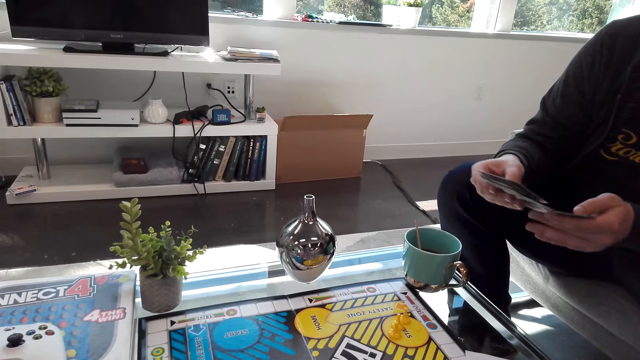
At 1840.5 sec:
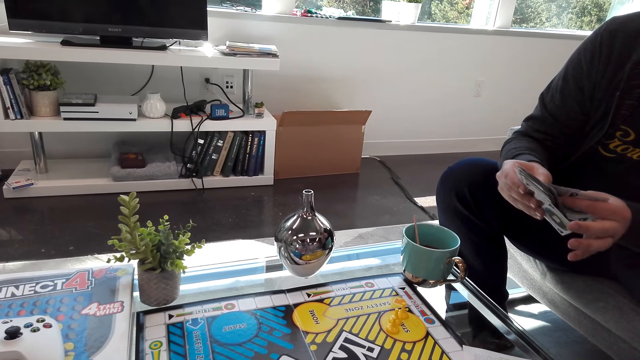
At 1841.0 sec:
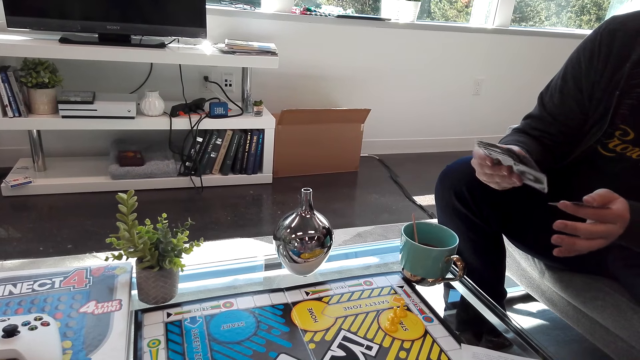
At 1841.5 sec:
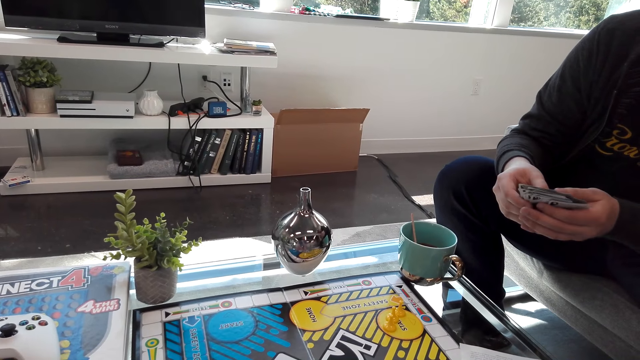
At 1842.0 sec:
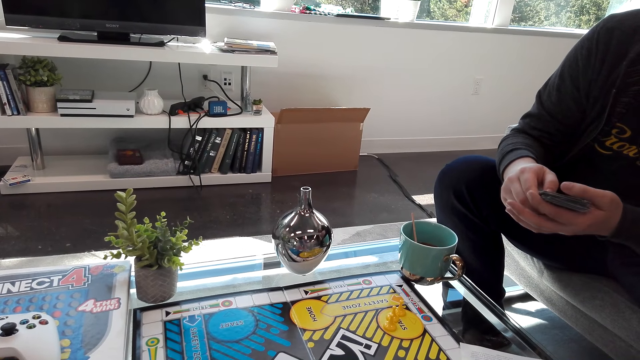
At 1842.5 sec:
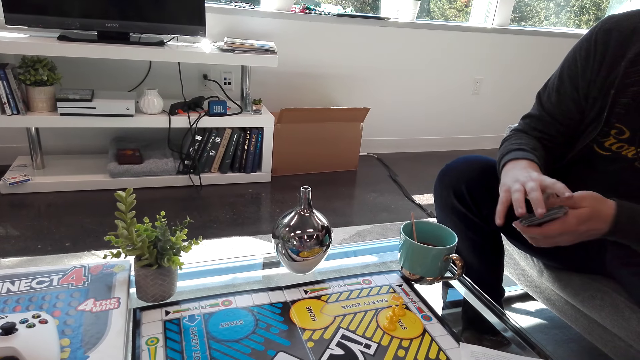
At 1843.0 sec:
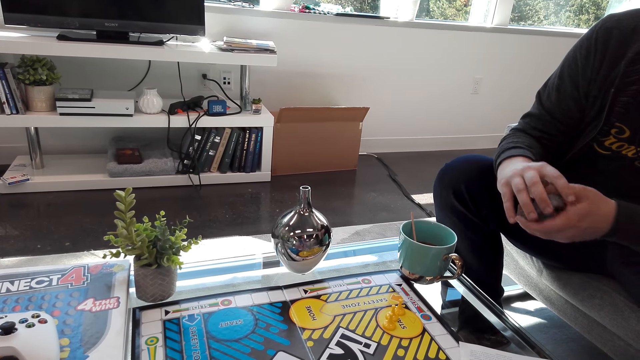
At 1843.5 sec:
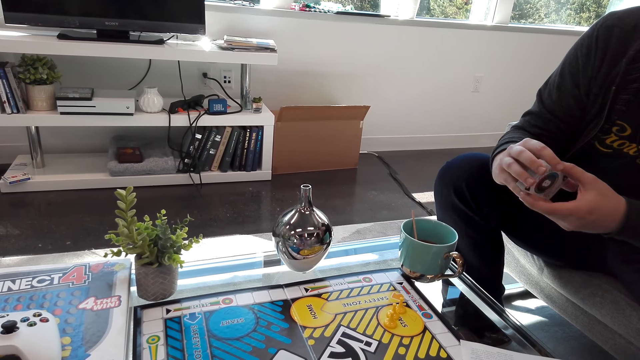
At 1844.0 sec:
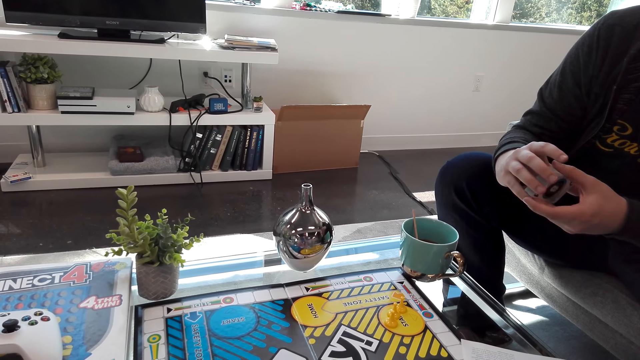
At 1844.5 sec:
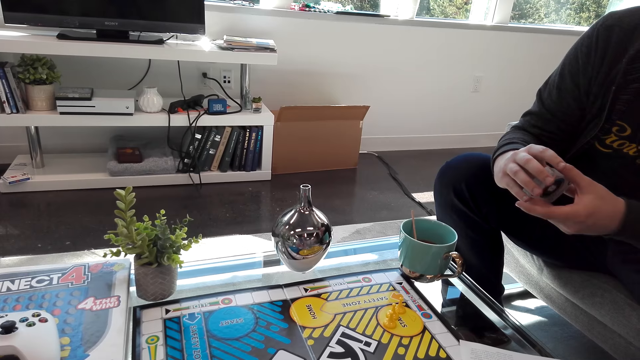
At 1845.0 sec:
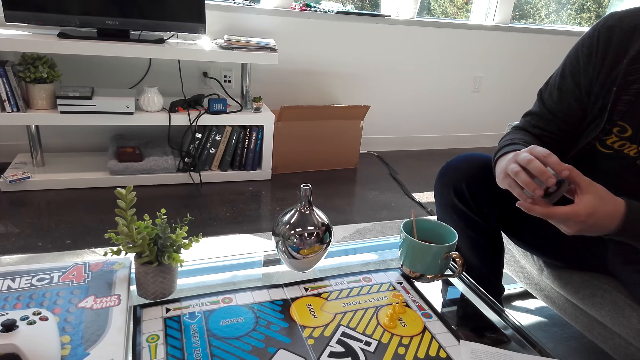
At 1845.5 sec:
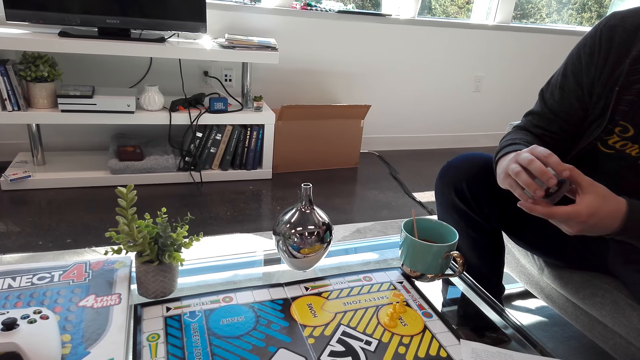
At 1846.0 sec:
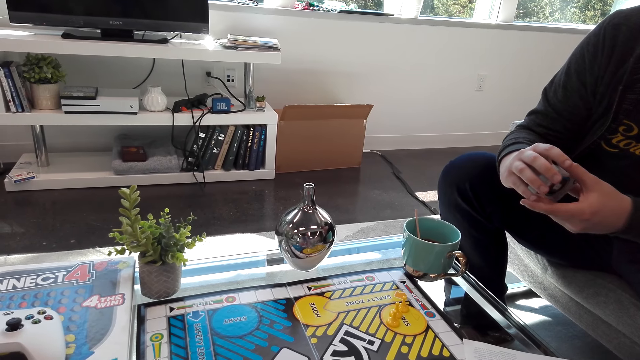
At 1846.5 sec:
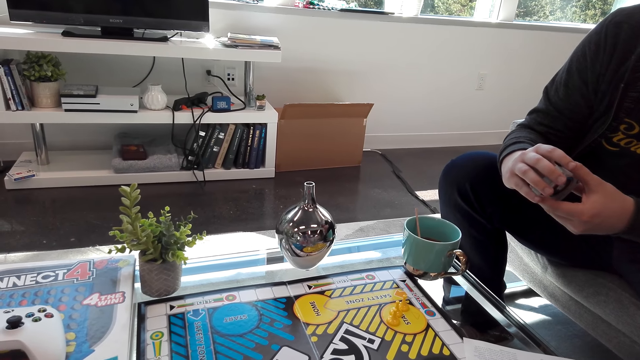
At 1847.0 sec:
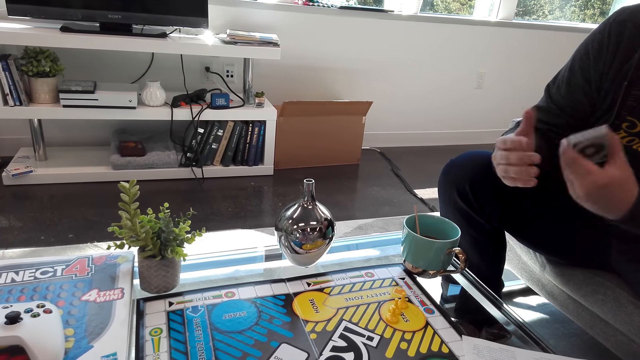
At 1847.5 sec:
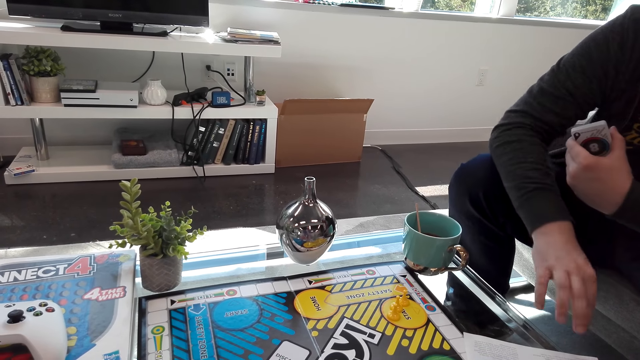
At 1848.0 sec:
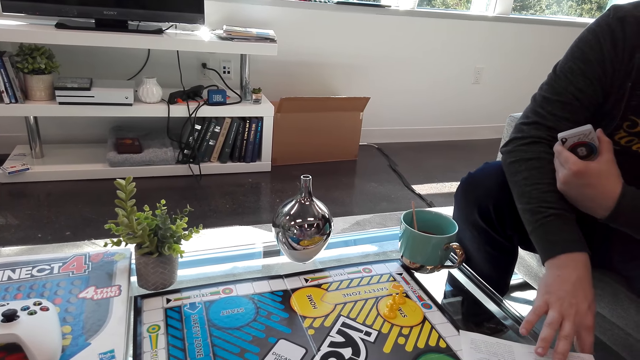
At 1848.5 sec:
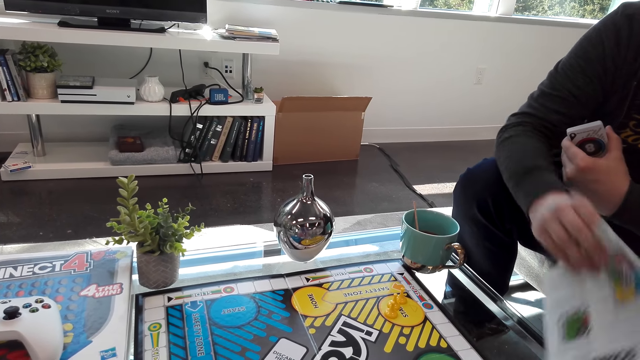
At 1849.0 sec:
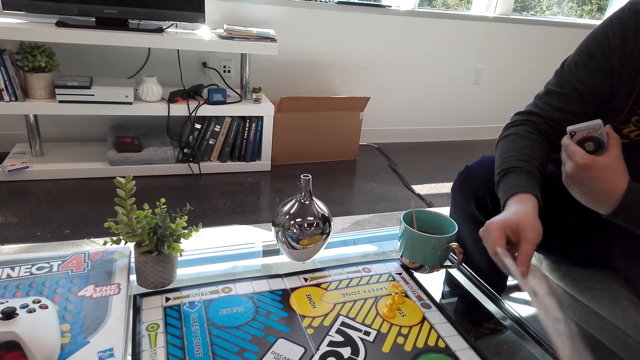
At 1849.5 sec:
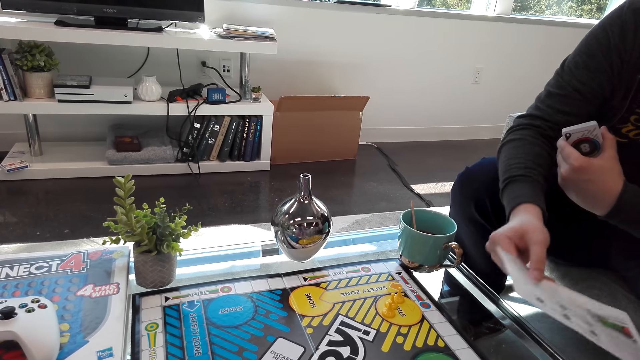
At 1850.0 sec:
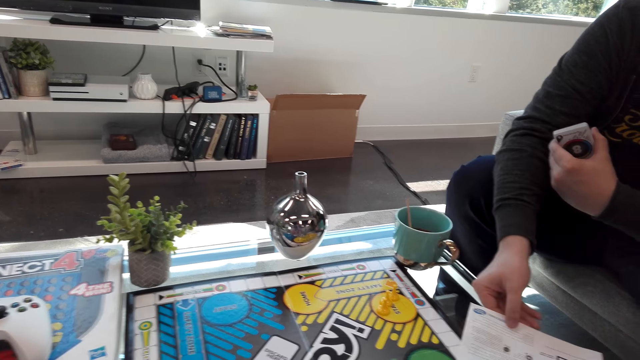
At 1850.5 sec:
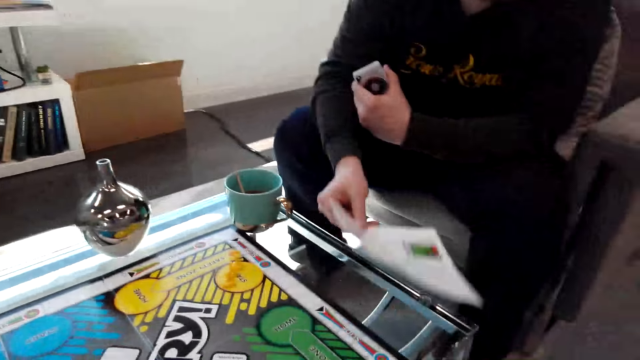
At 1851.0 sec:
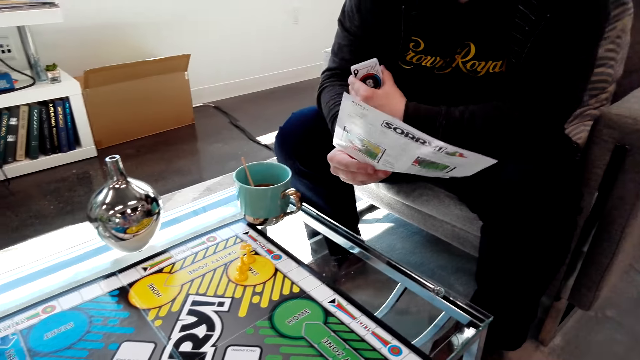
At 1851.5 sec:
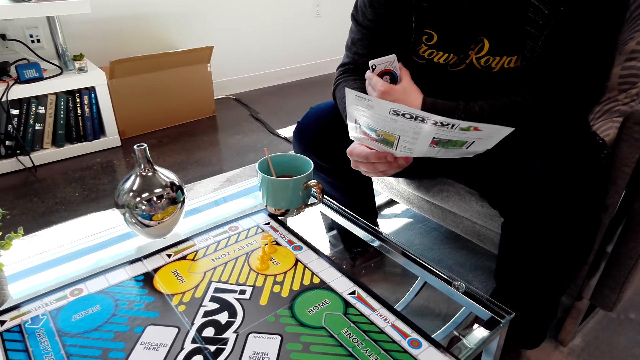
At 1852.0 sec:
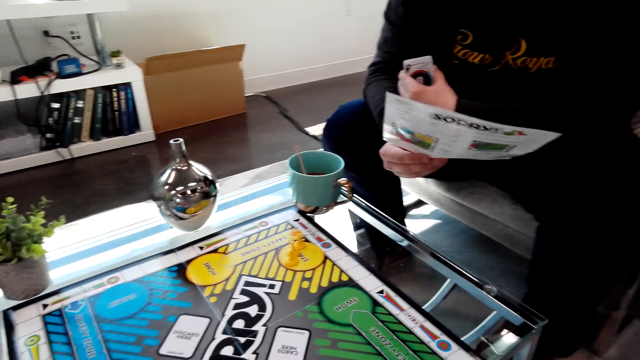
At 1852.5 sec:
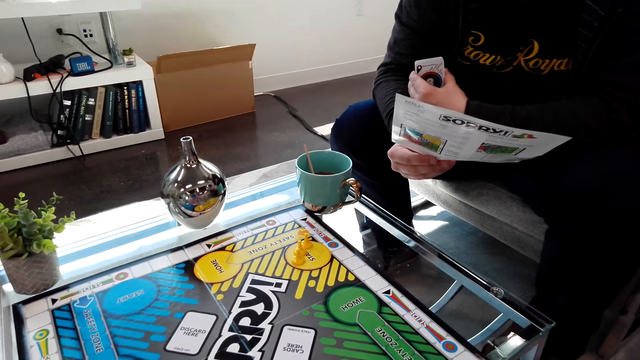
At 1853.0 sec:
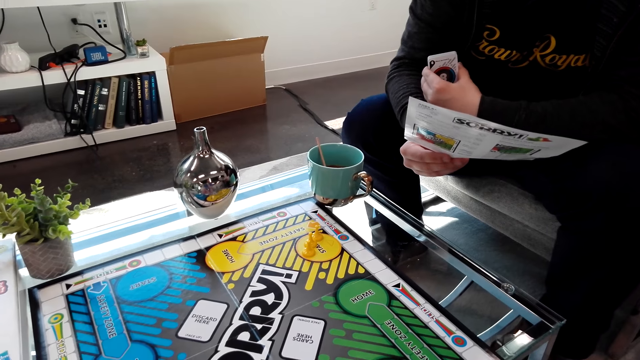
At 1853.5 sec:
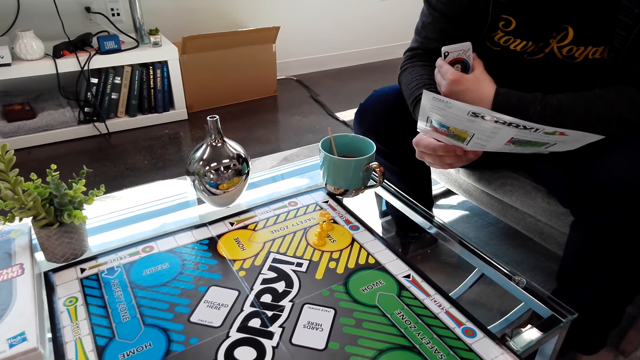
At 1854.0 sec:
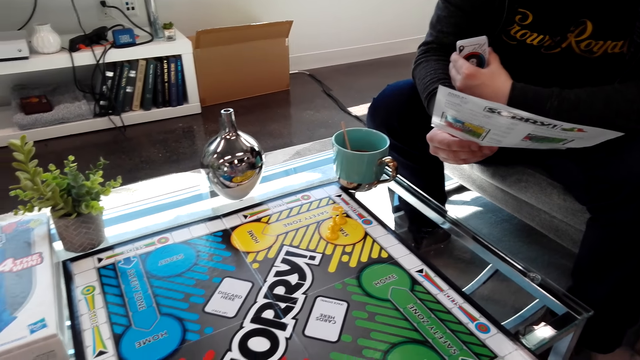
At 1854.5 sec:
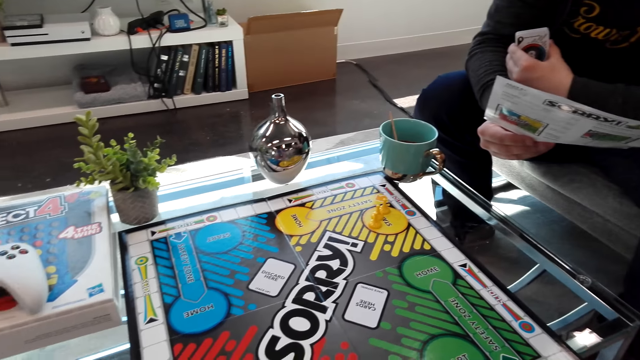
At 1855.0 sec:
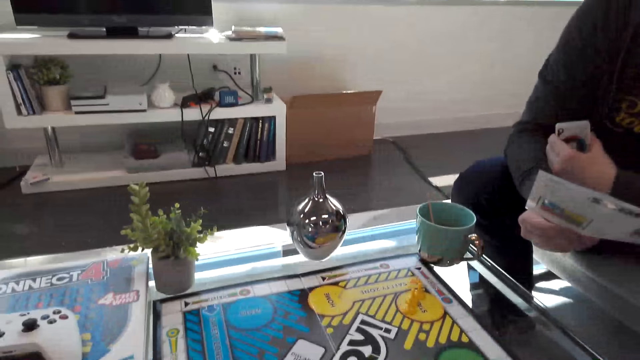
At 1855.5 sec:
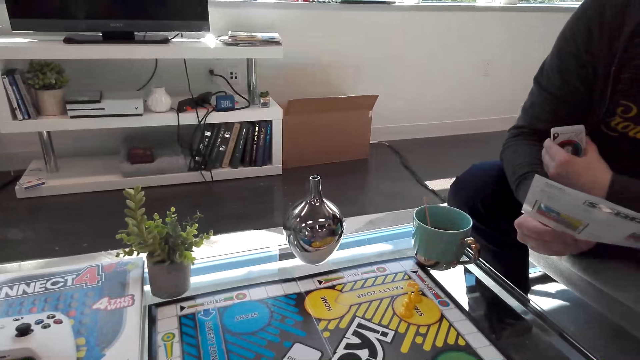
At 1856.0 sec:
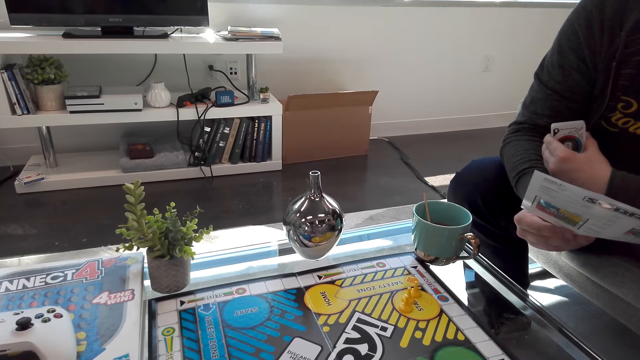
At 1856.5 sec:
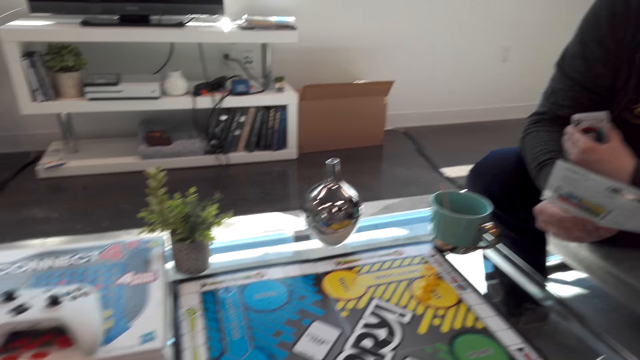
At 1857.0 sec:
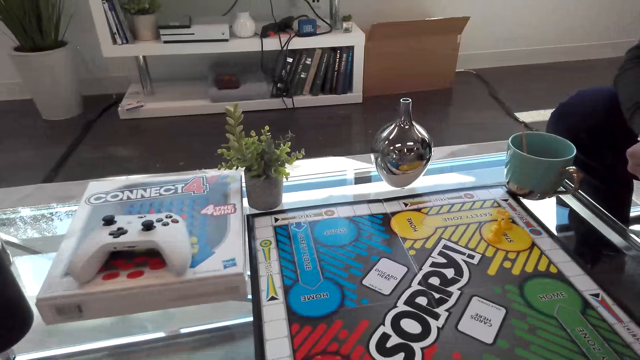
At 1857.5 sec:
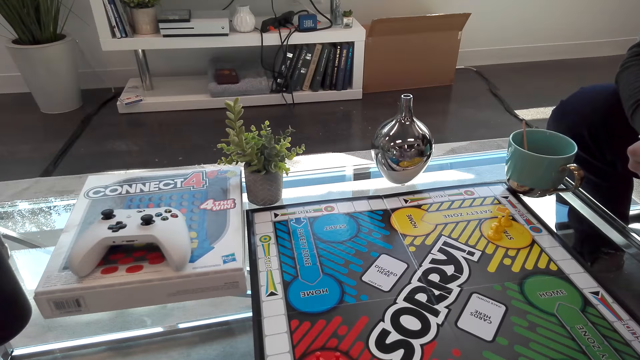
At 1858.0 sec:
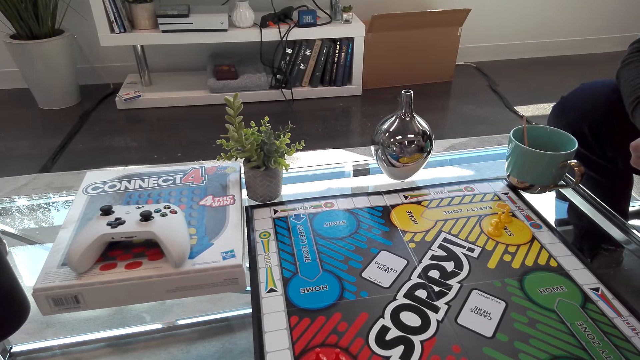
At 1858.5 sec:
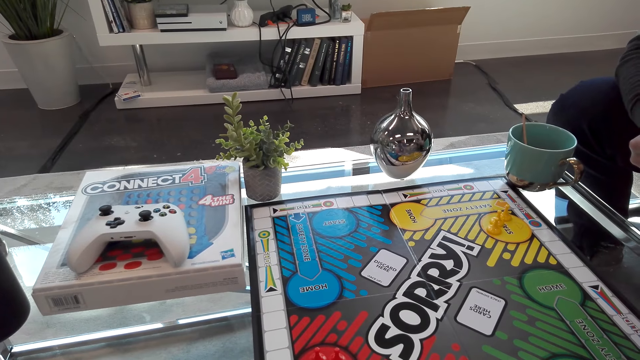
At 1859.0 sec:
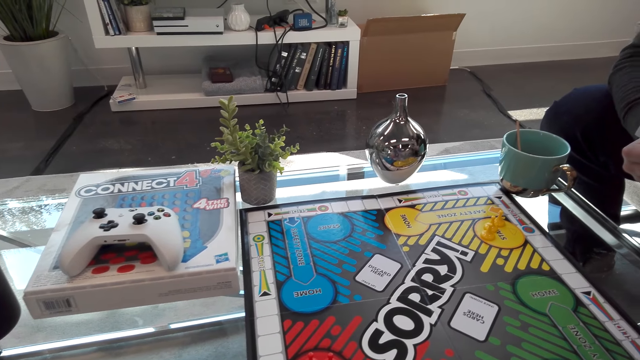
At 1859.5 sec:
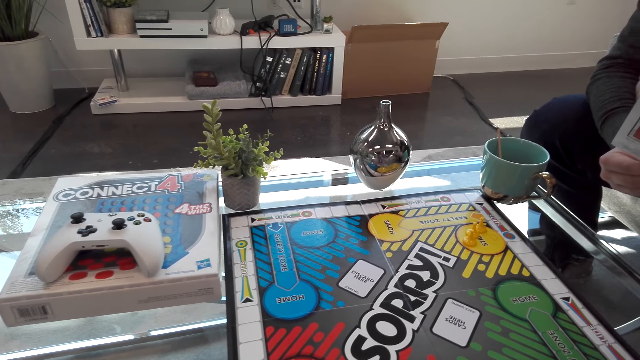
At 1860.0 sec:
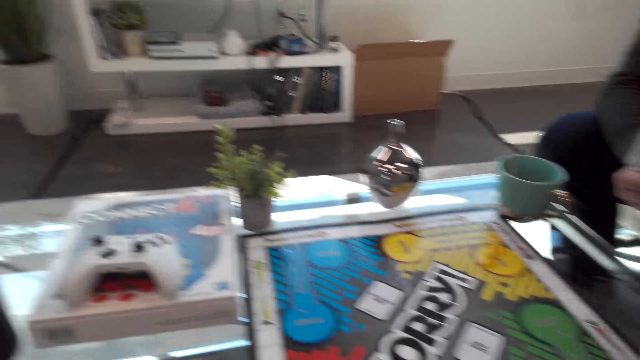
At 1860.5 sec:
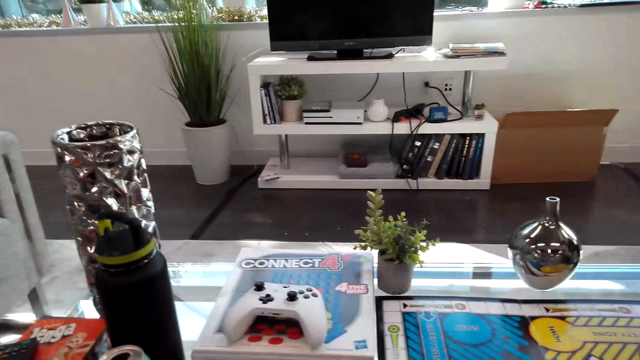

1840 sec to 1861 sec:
A person turns the instruction paper. The person reads the instruction paper. The camera wearer looks around.
